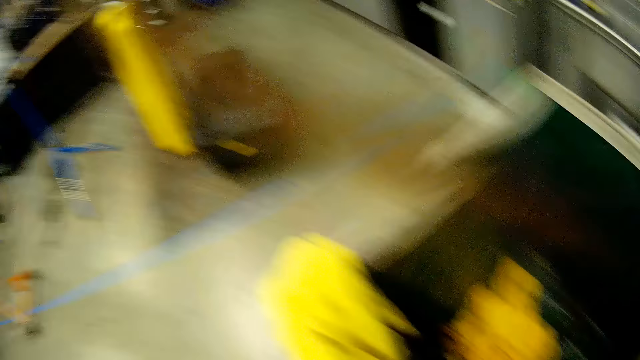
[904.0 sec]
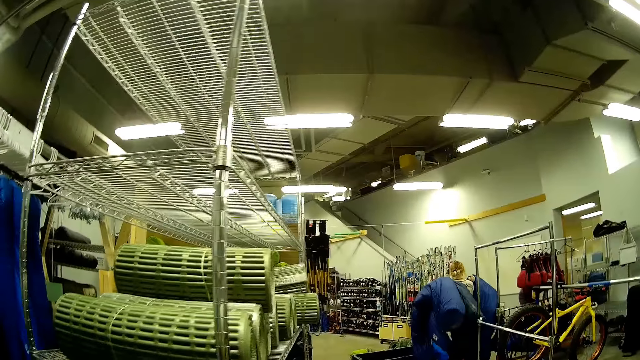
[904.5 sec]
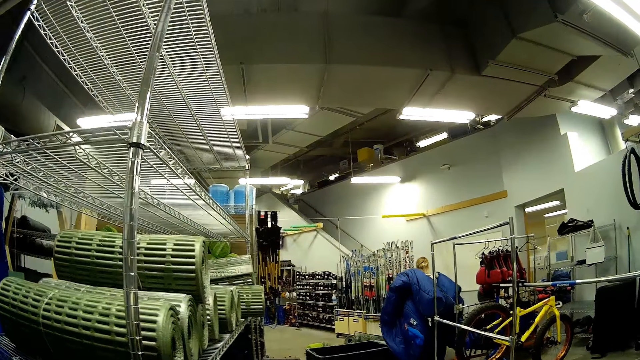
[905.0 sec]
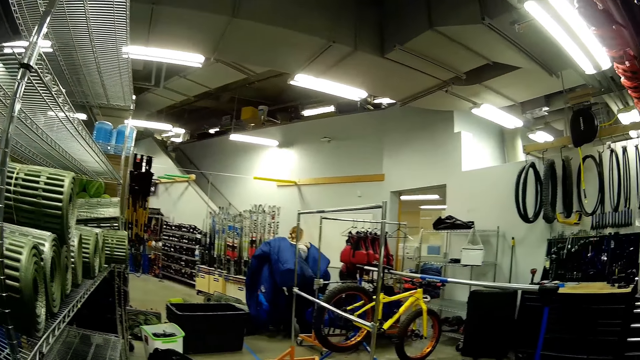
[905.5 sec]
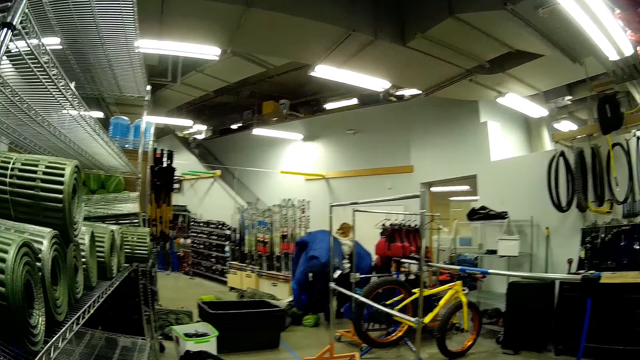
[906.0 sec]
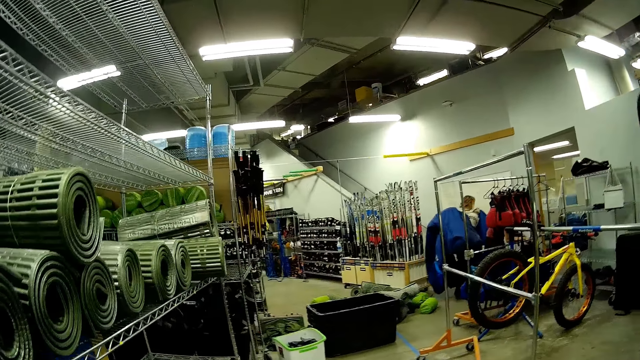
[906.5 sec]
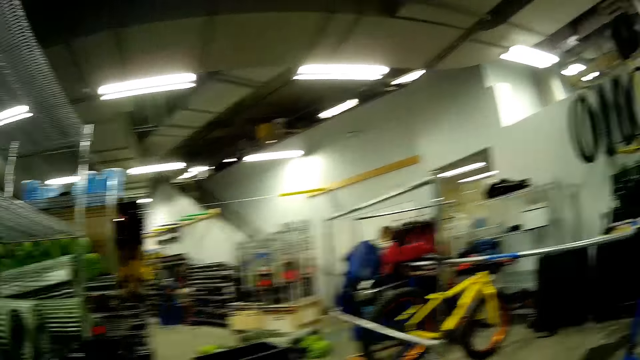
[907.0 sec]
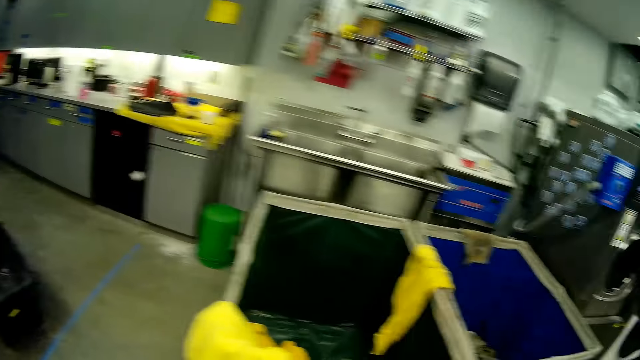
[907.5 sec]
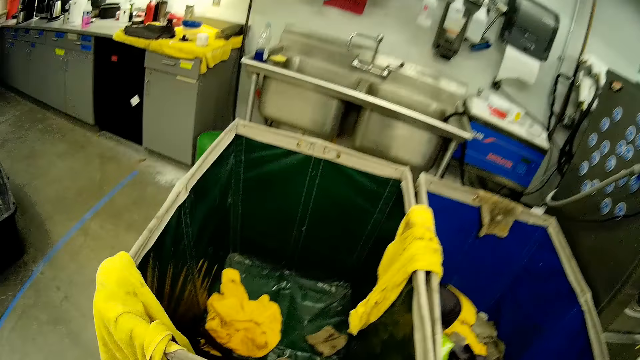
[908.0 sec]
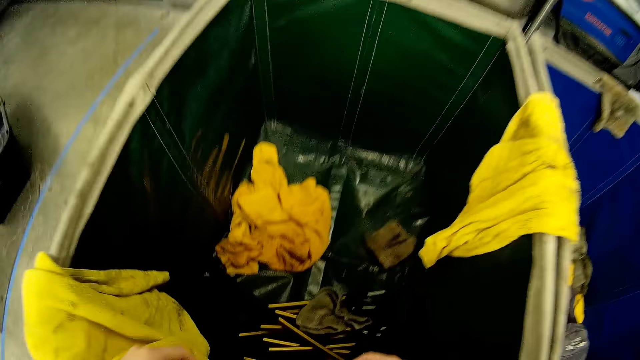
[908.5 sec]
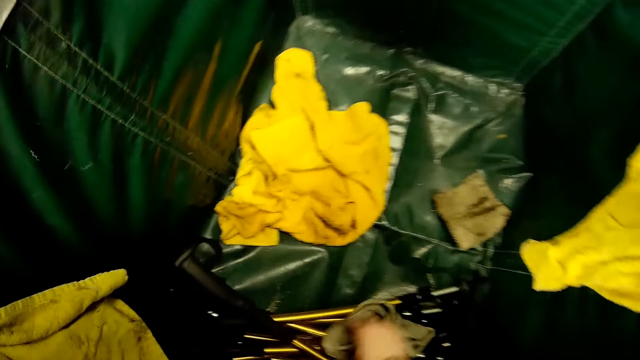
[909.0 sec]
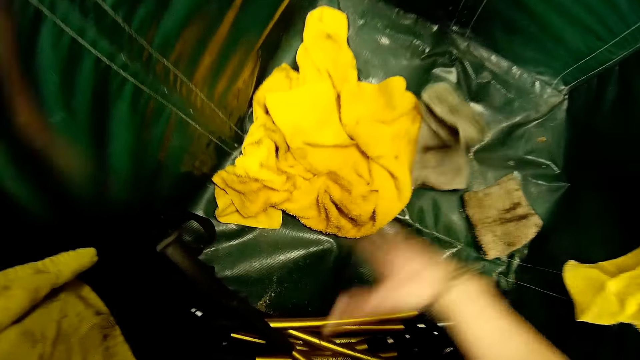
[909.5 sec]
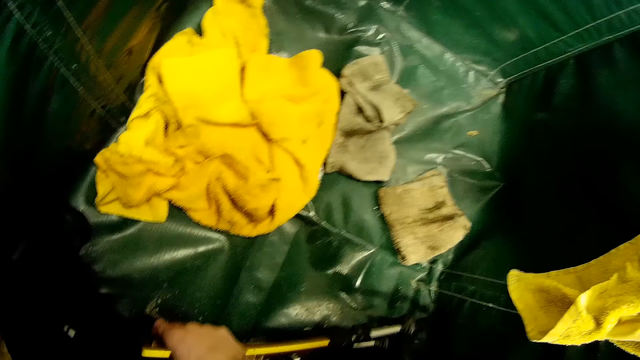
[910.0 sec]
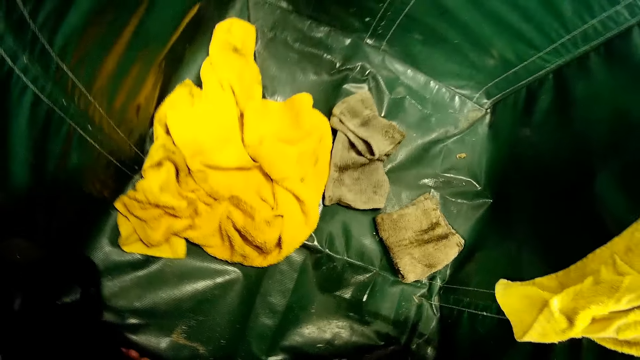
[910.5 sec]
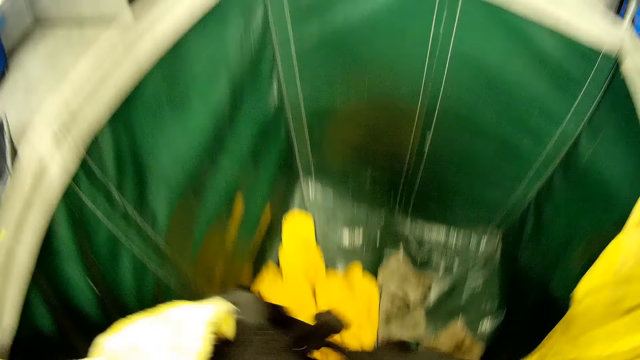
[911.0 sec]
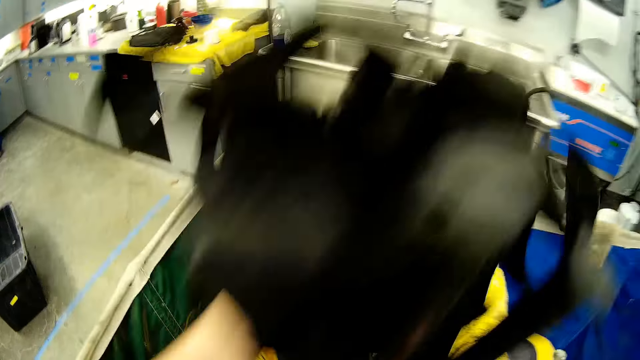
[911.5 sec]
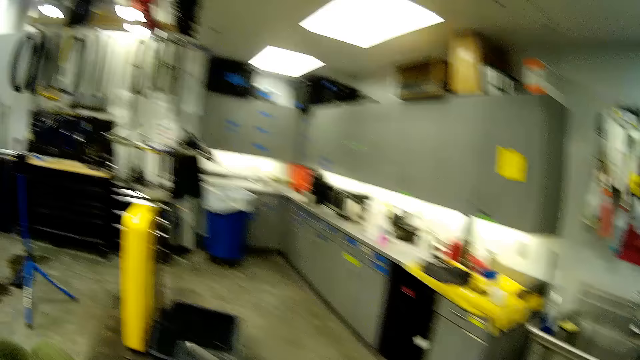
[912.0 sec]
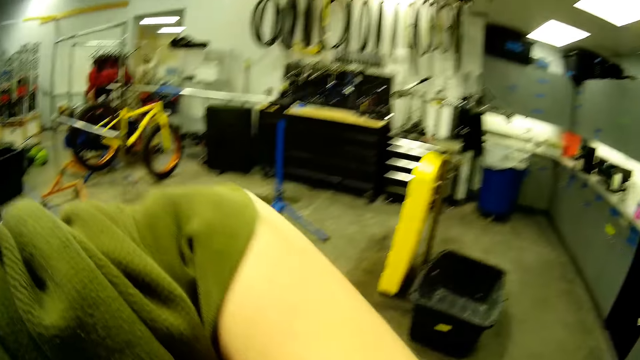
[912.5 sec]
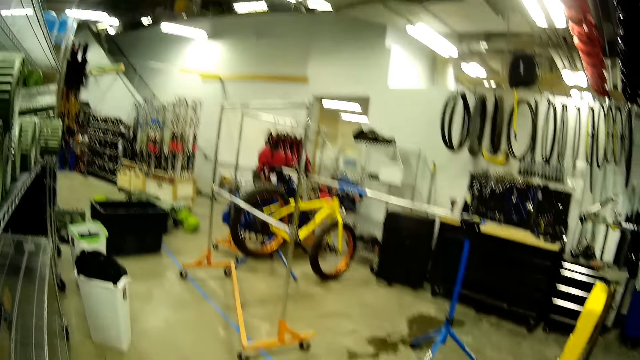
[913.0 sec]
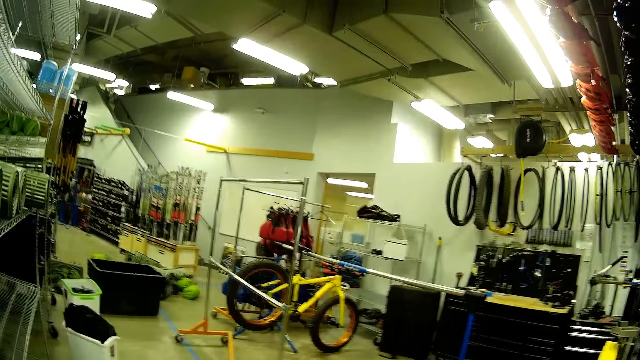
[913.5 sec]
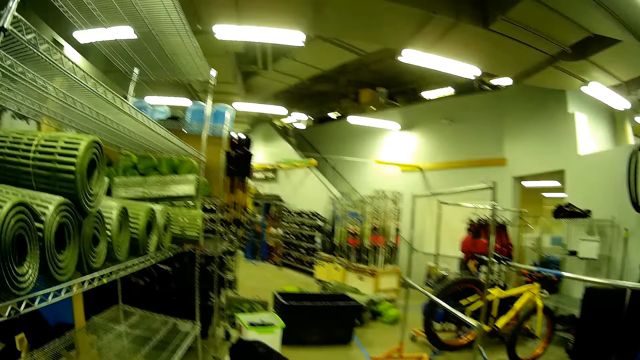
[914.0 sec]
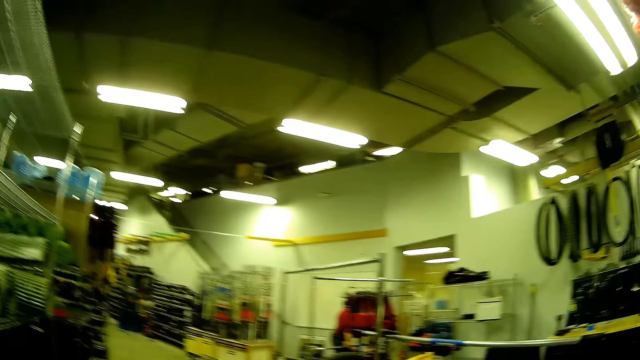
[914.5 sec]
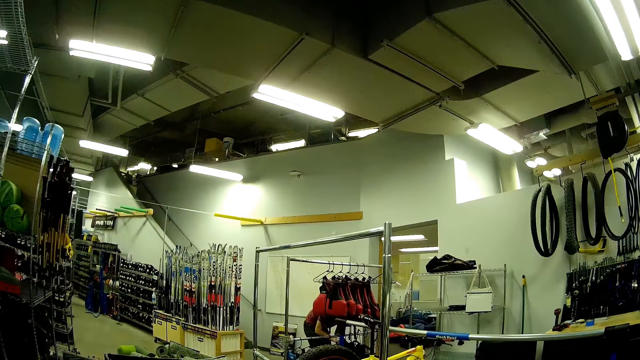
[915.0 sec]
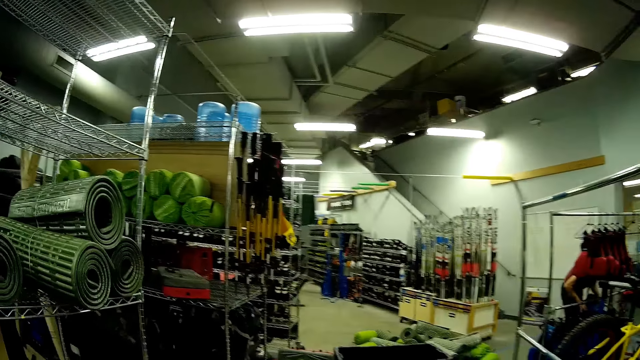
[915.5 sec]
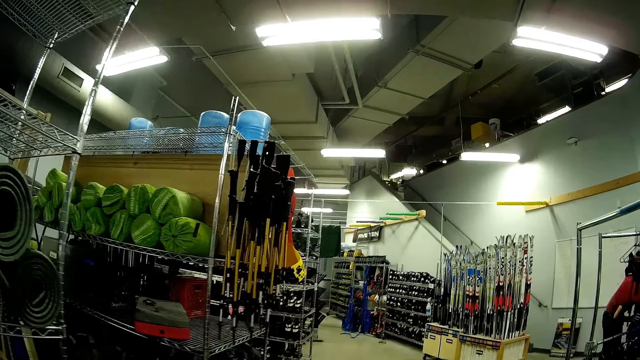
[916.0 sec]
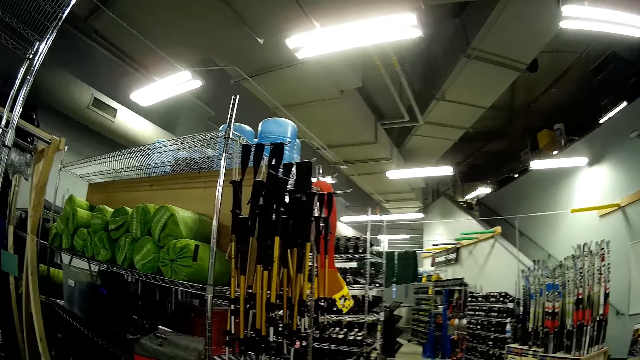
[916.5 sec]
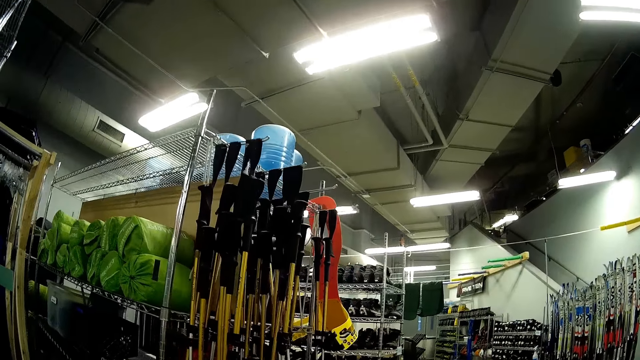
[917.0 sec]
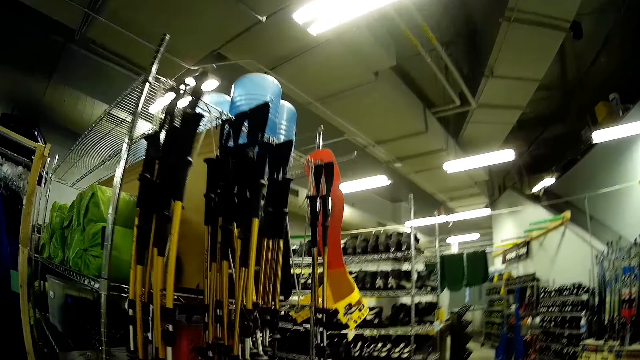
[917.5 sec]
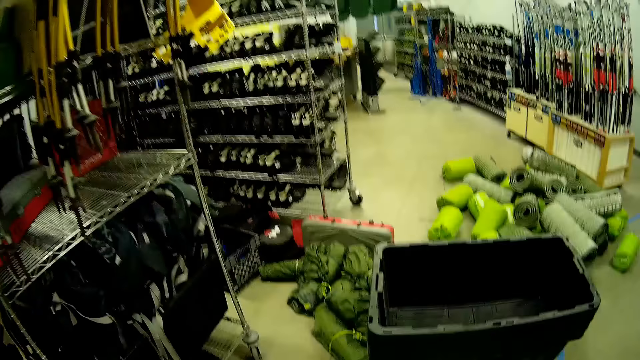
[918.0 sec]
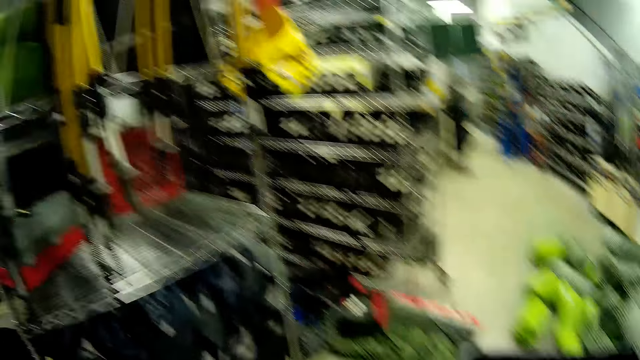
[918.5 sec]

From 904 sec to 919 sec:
The camera wearer picks something in the basket. They look in the bag. They walk around.

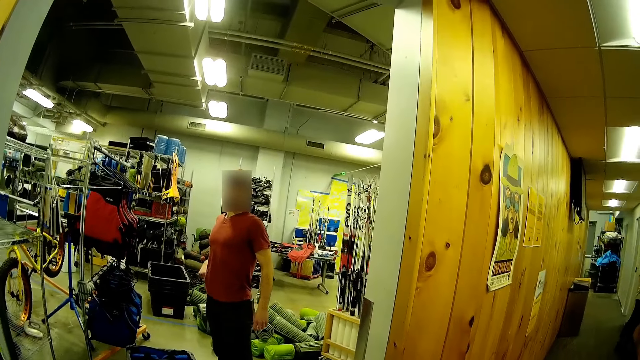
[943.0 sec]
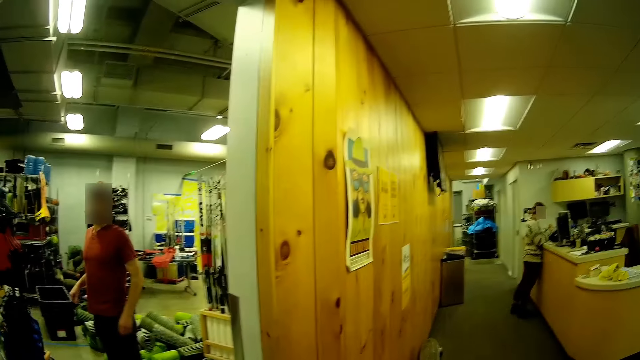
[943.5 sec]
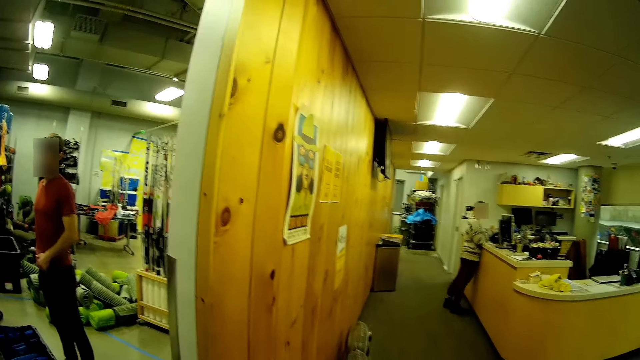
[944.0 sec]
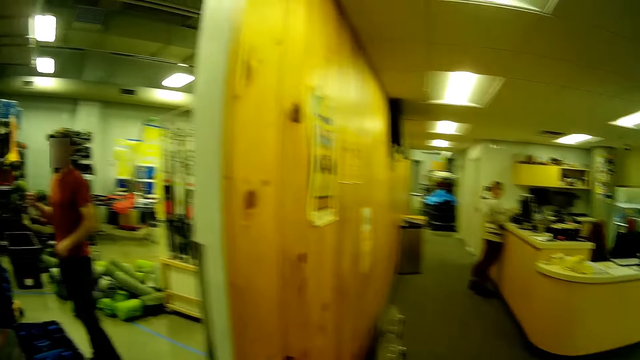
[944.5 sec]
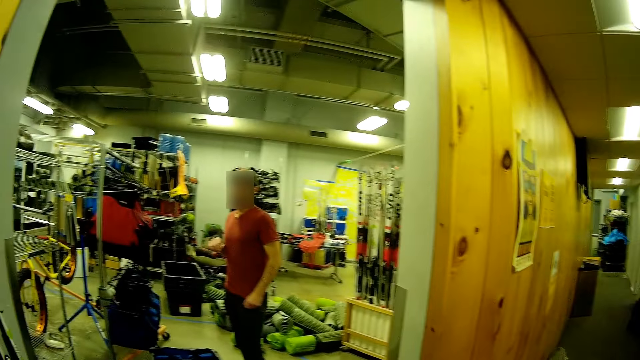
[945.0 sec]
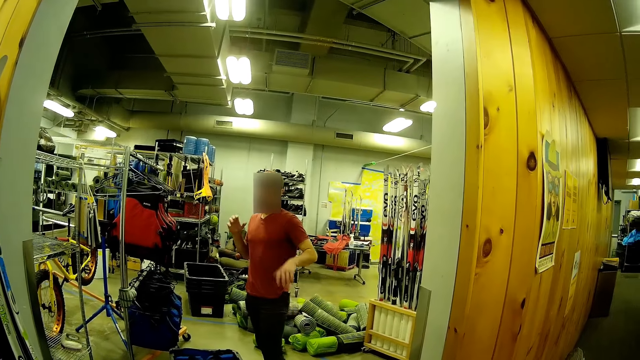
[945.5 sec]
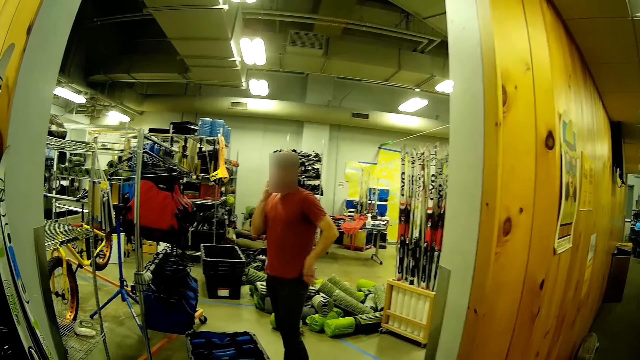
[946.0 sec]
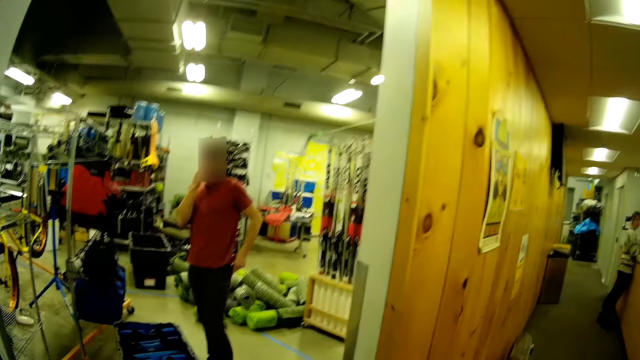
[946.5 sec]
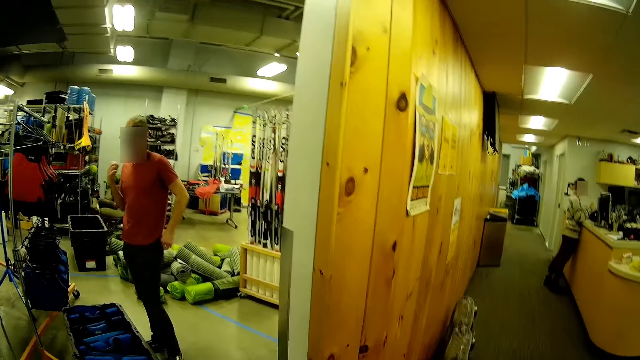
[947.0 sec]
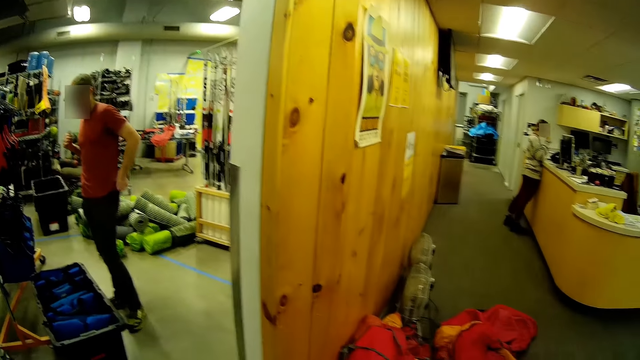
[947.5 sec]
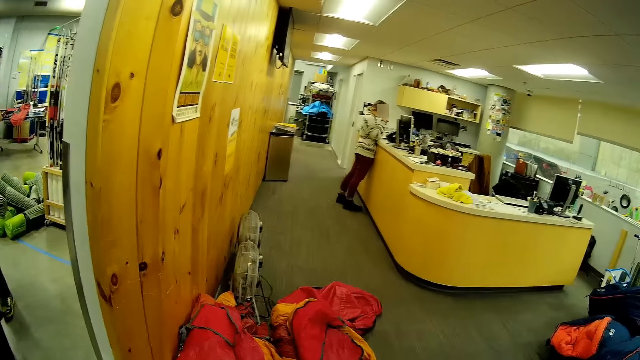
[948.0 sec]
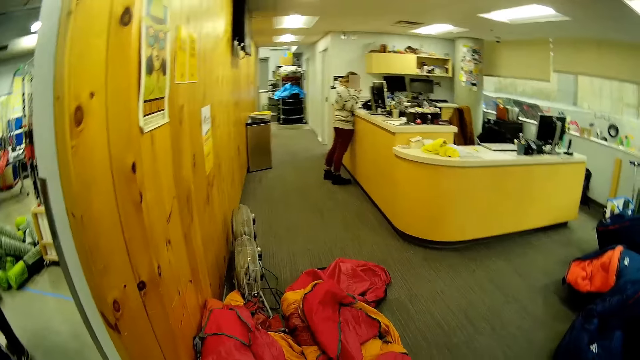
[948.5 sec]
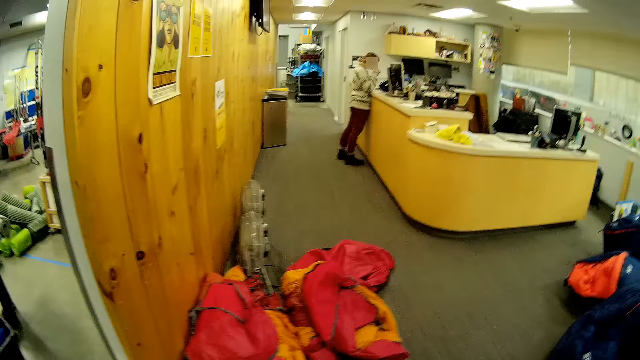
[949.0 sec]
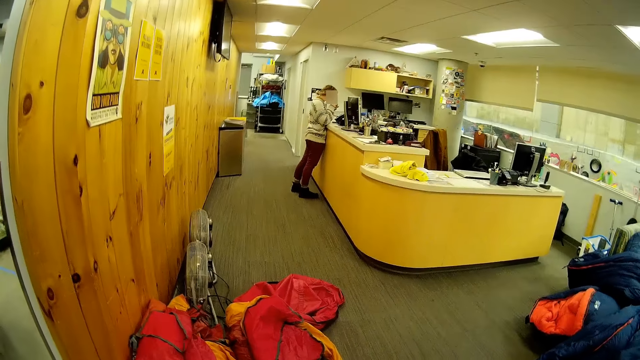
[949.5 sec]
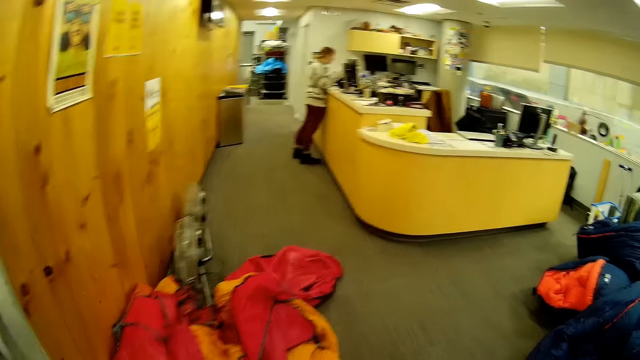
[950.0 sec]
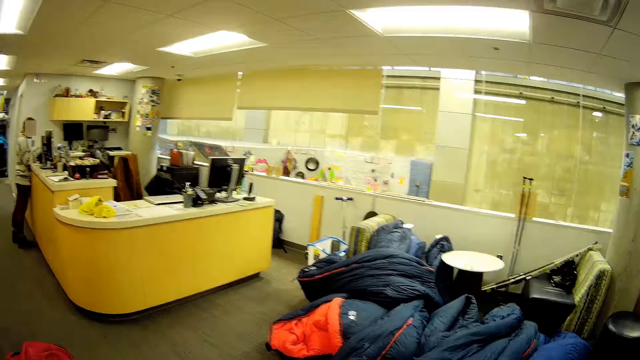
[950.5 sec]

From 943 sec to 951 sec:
The camera wearer talks with a man.
